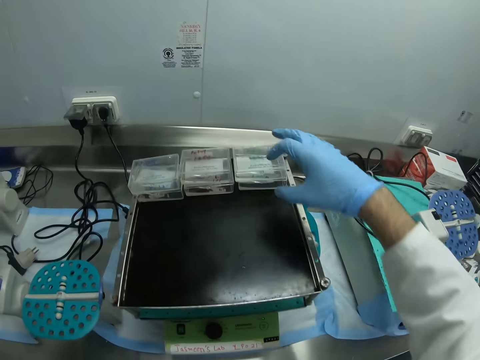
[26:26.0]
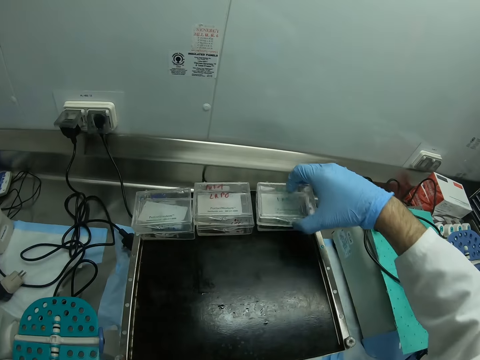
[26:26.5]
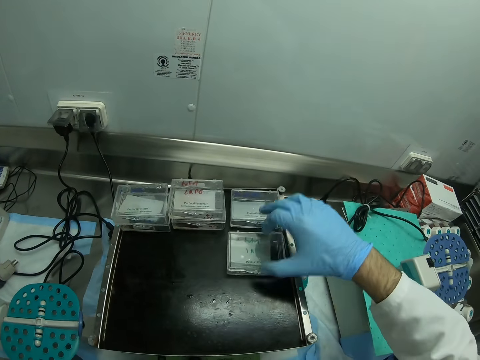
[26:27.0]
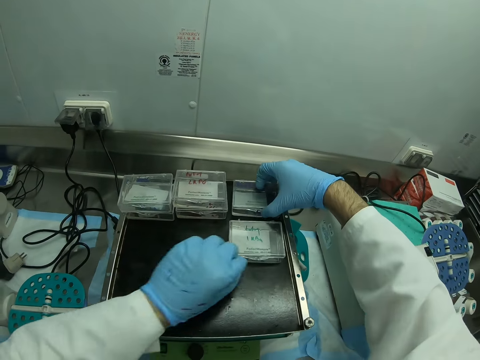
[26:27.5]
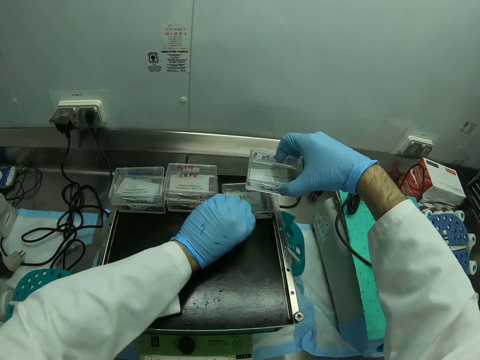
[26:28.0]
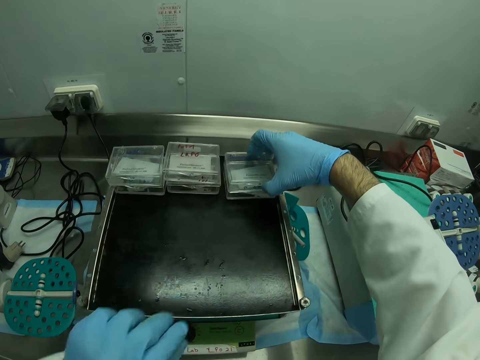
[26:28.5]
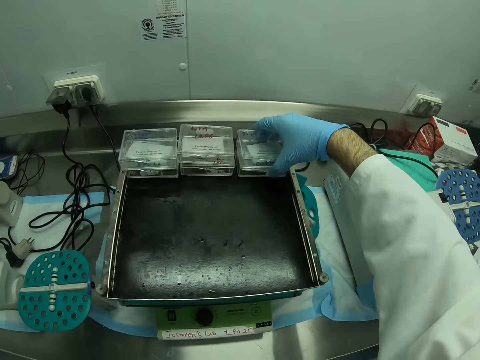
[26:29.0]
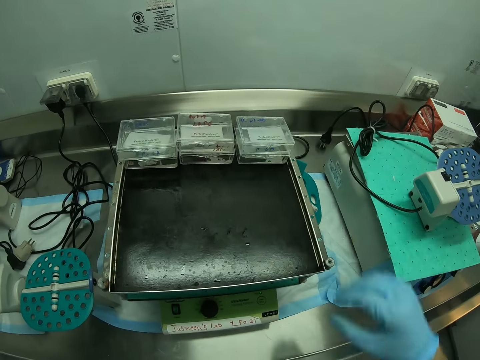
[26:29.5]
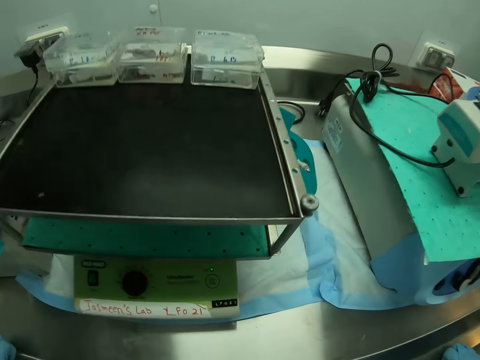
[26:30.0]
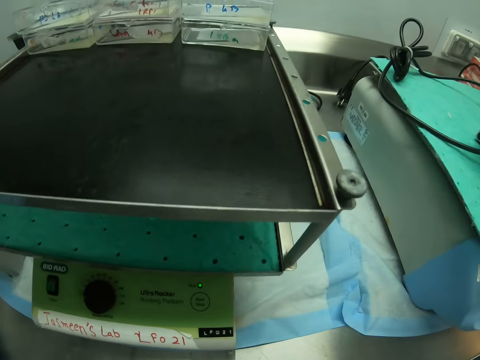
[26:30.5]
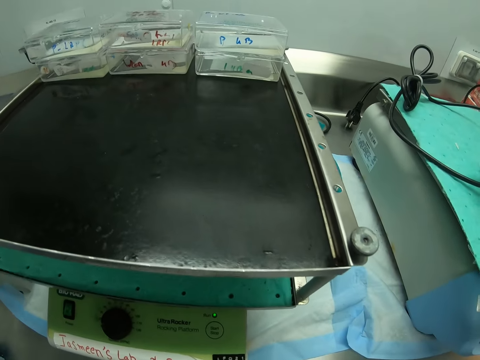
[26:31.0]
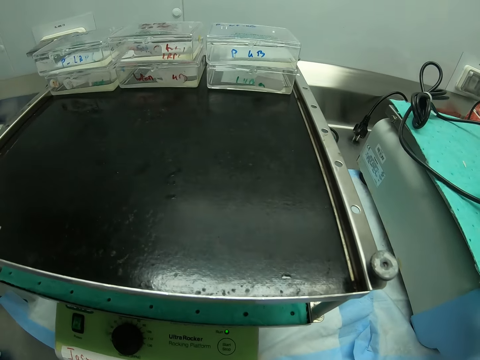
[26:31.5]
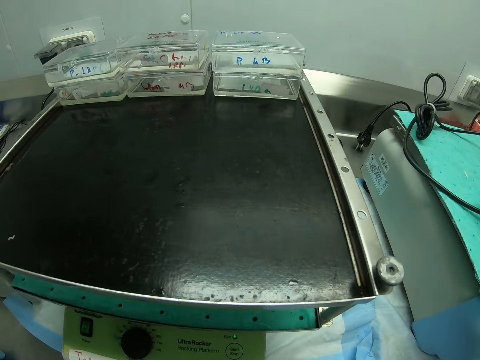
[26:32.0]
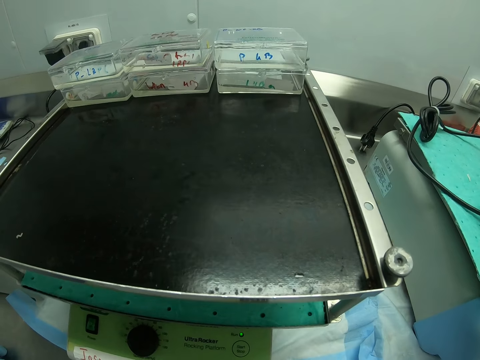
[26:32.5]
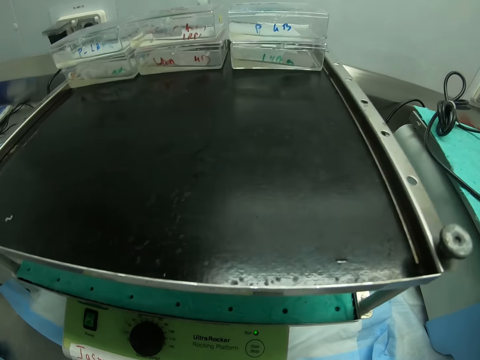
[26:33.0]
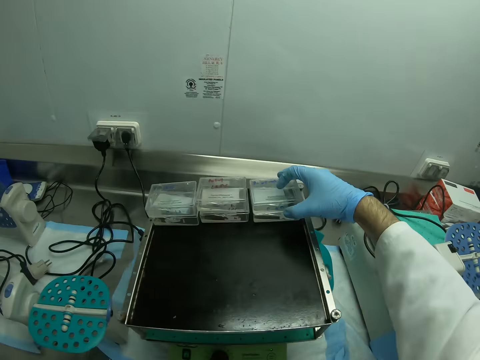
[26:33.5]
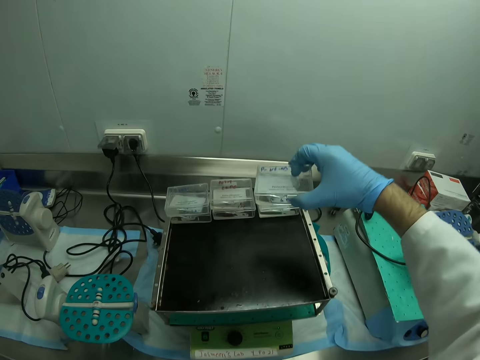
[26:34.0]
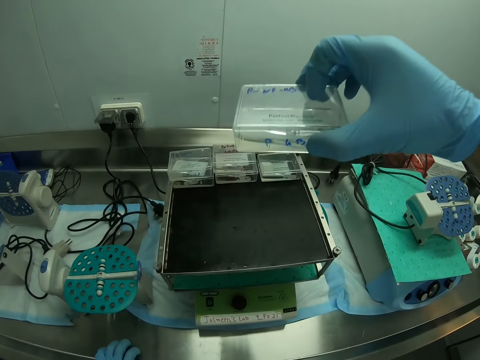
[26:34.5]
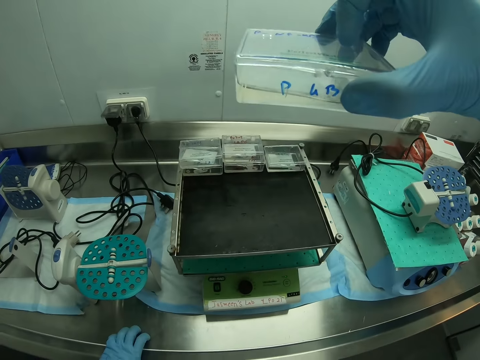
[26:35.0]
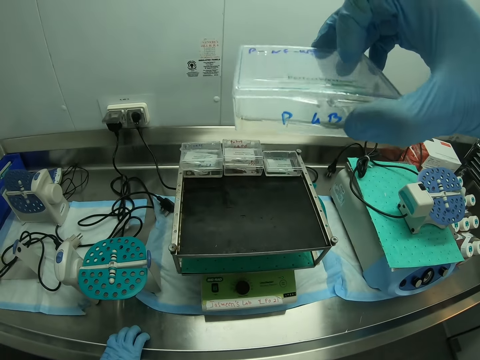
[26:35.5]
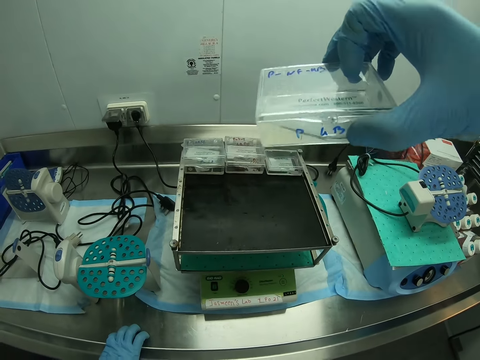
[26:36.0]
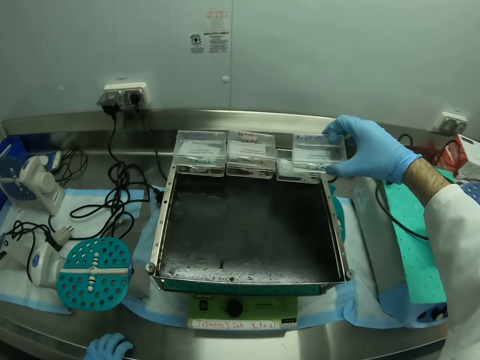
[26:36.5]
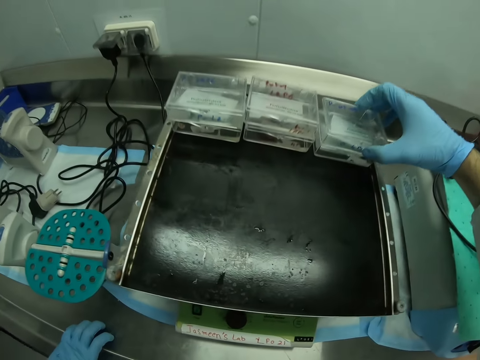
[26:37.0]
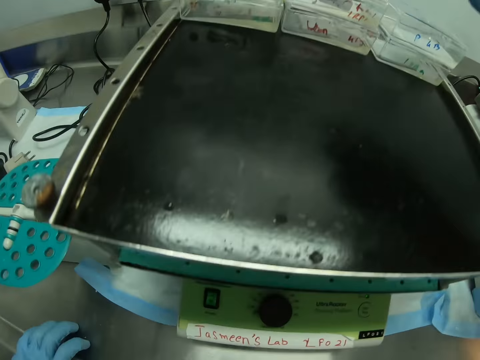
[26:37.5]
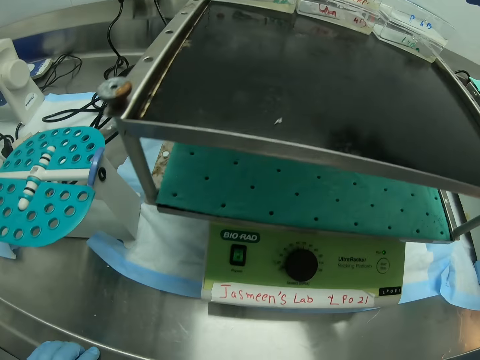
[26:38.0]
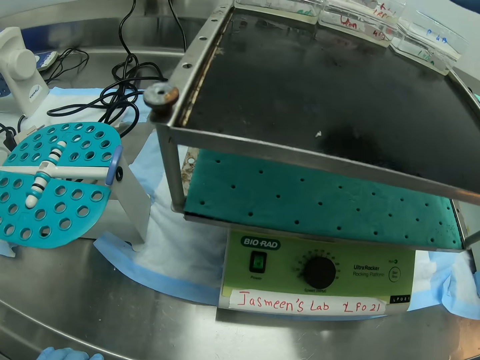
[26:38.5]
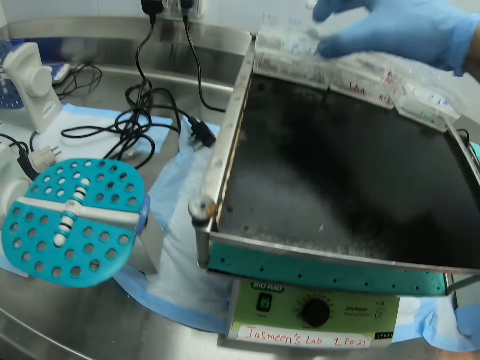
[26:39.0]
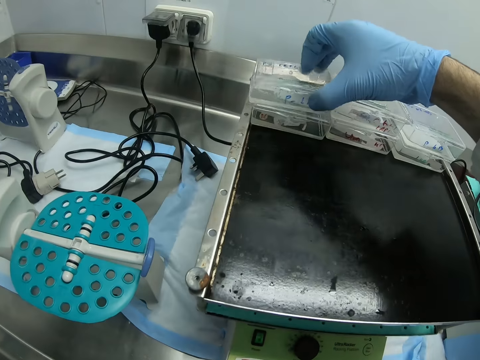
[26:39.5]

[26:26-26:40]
The camera wearer arranges the containers on the Bio-Rad Ultra Tracker. They stare at the small container. They put the small container on the Bio-Rad Ultra Tracker.

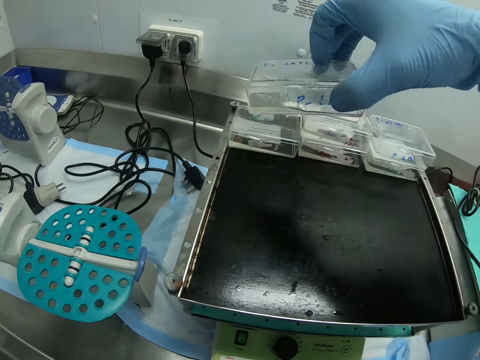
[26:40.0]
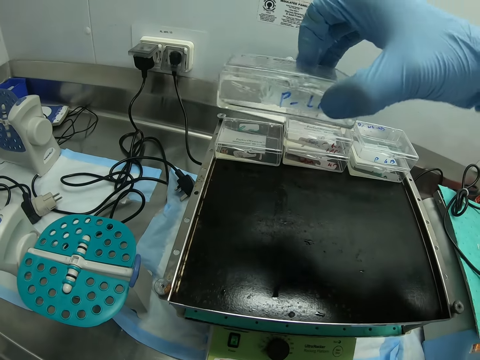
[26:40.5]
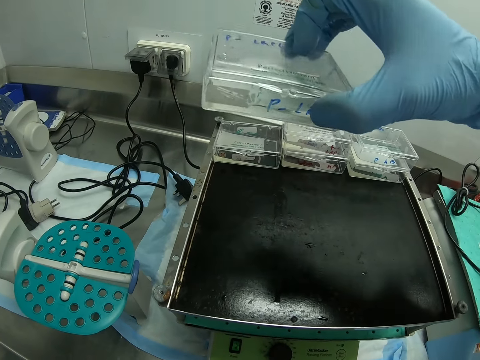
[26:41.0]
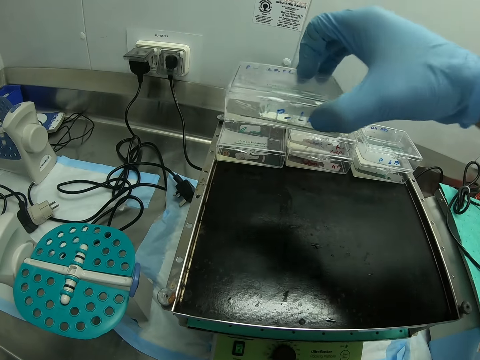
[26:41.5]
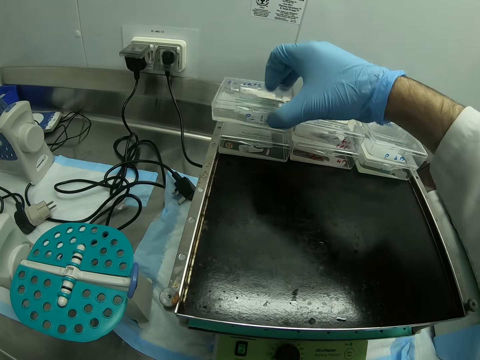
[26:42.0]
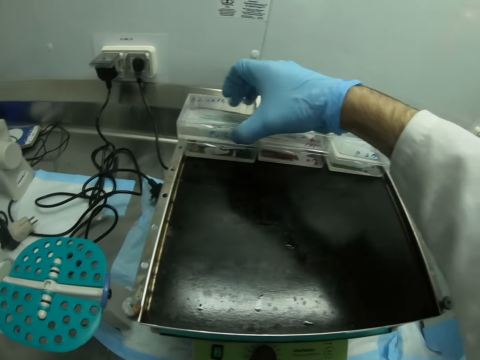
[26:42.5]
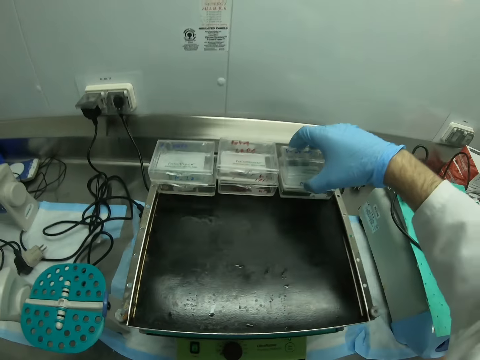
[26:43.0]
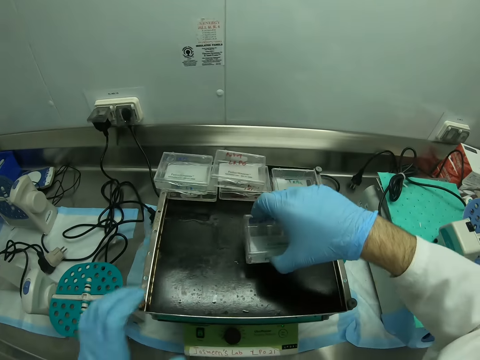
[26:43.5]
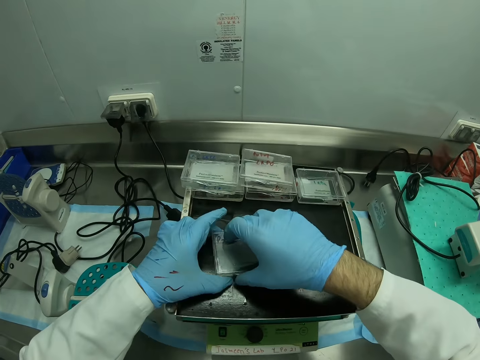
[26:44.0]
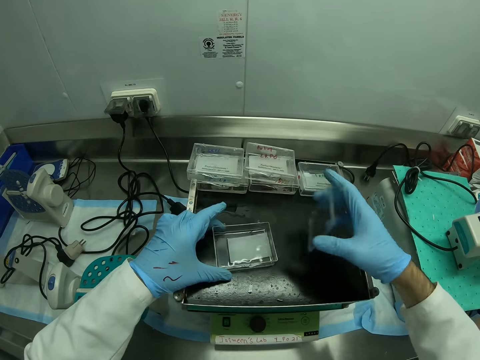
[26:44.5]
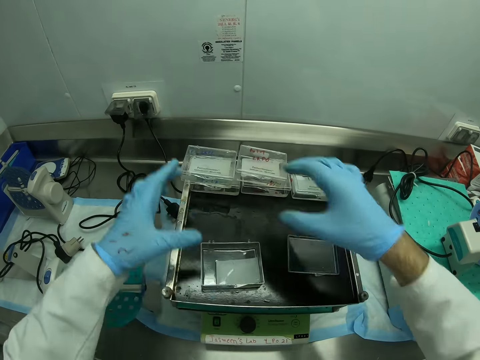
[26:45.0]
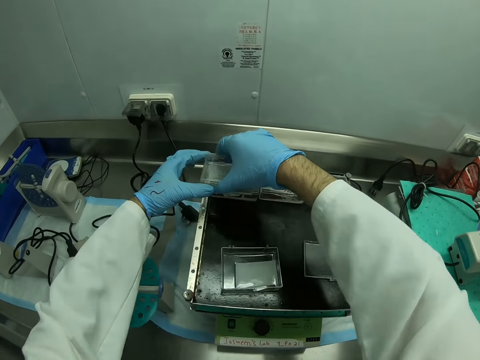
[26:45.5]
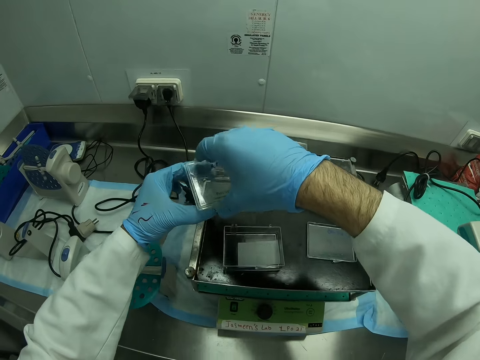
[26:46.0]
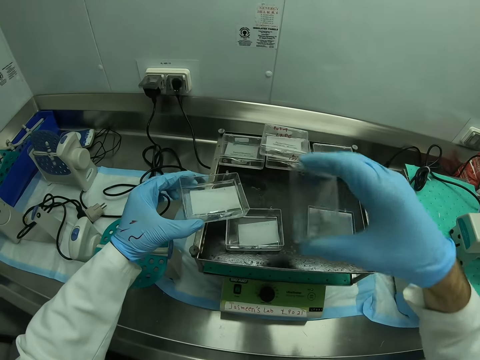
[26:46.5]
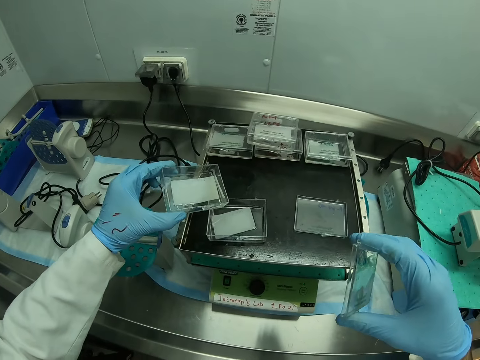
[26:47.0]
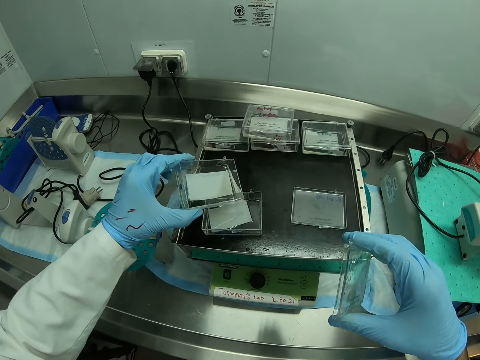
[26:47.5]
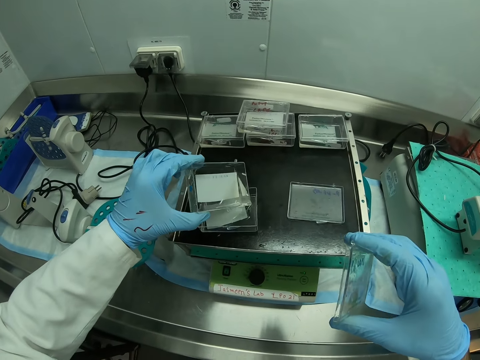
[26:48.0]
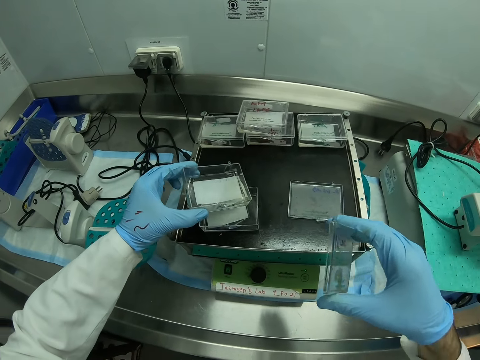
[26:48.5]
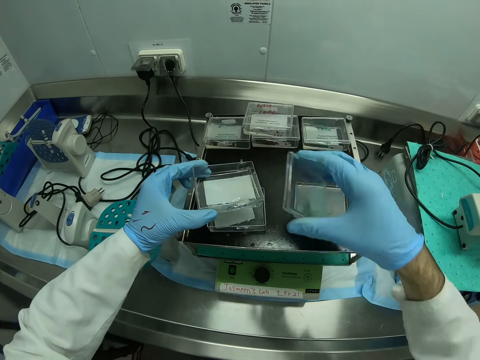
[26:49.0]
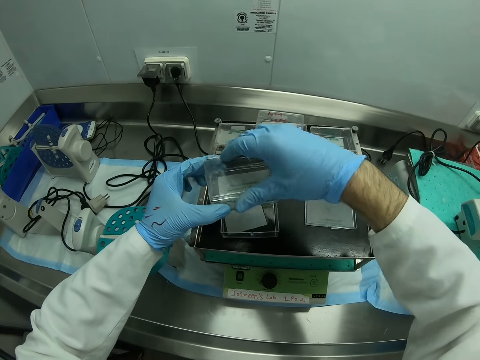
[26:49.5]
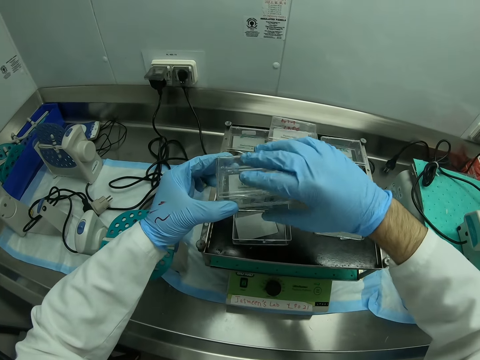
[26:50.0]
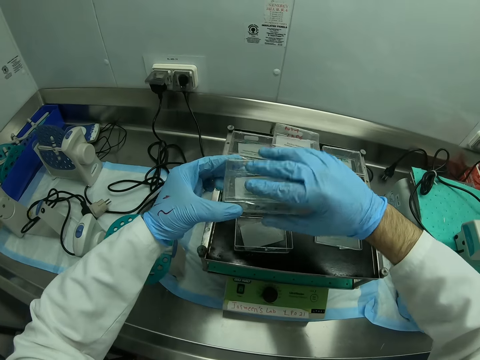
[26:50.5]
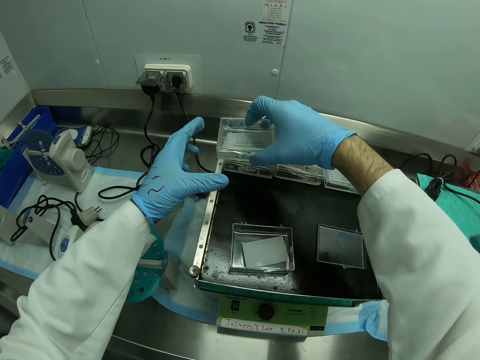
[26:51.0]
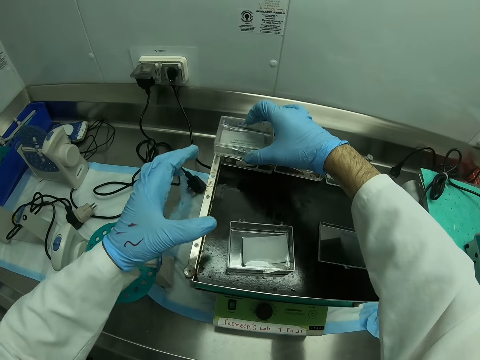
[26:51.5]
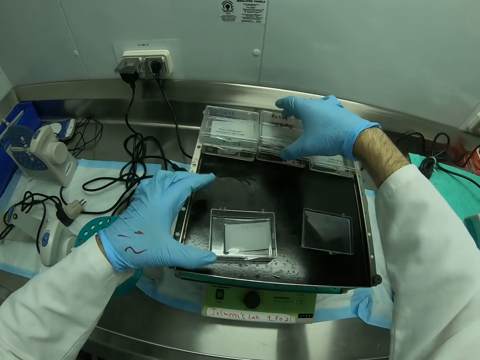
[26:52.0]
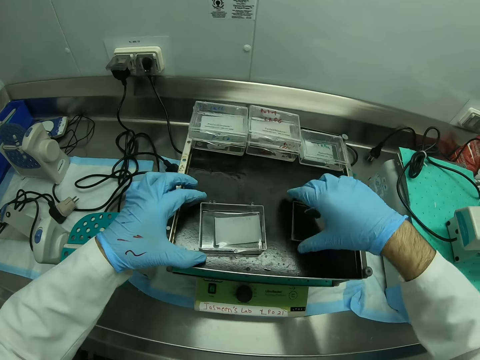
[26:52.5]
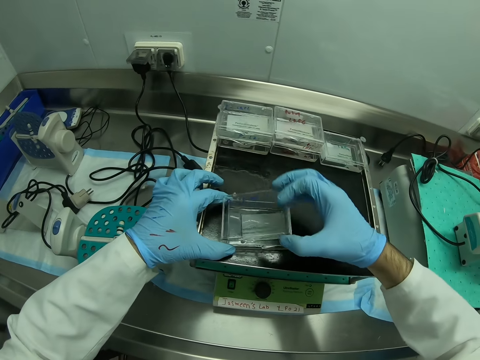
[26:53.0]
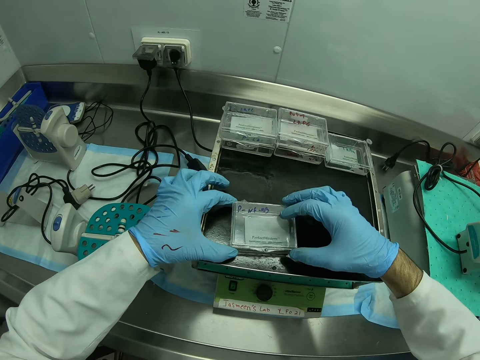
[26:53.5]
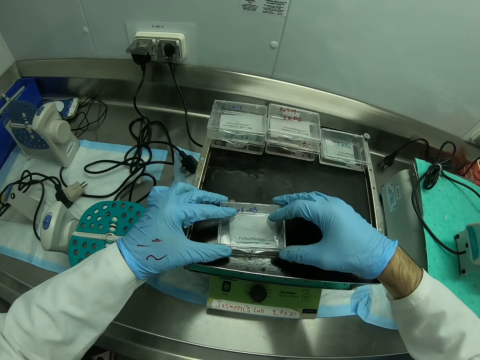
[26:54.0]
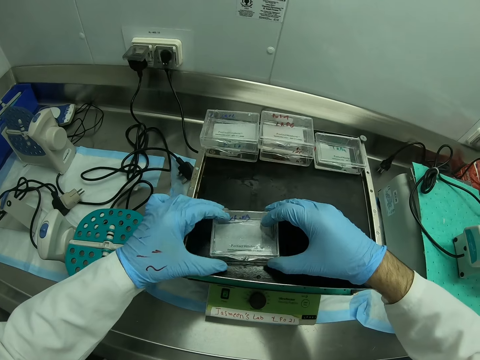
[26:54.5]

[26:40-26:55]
The camera wearer stares at the small container. They open an apparatus. They pour the liquid solution into a small container. They arrange the apparatus.
